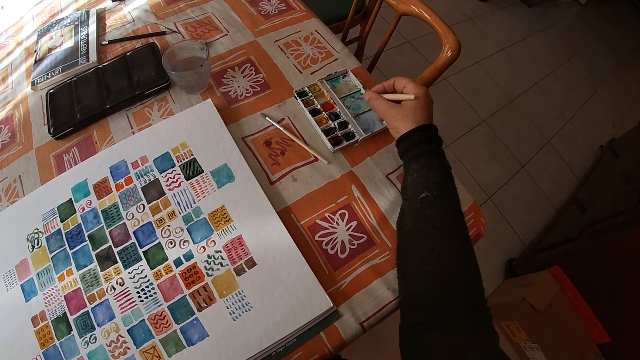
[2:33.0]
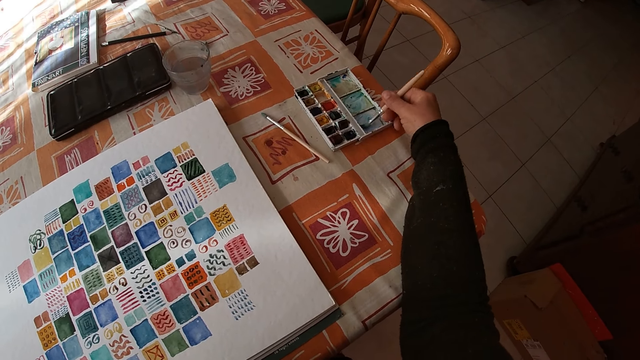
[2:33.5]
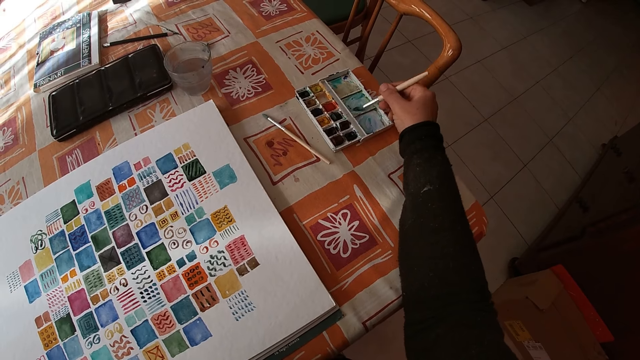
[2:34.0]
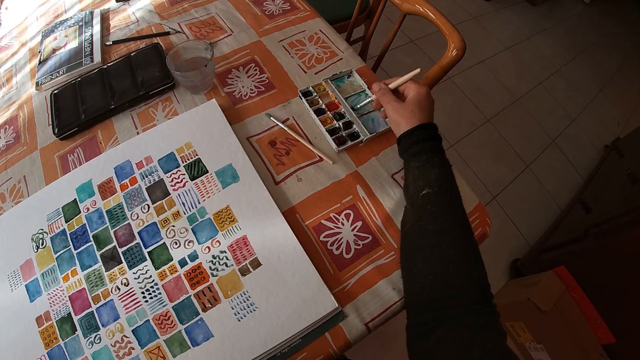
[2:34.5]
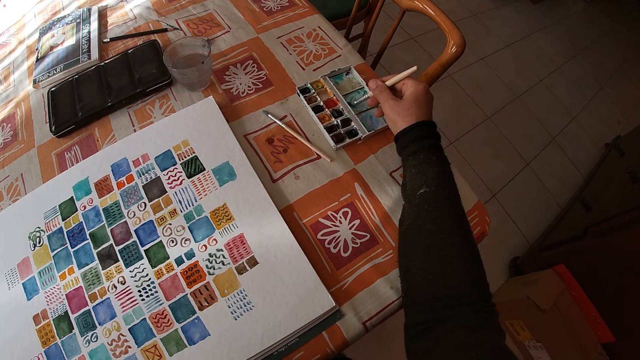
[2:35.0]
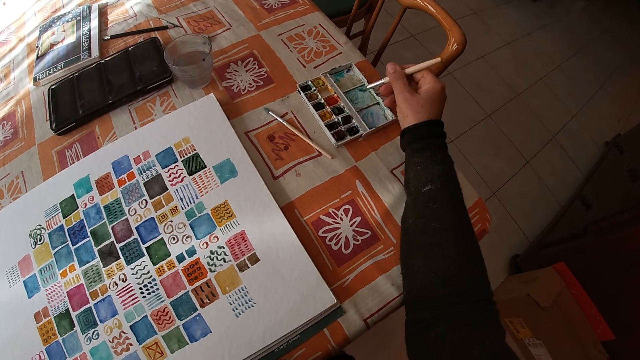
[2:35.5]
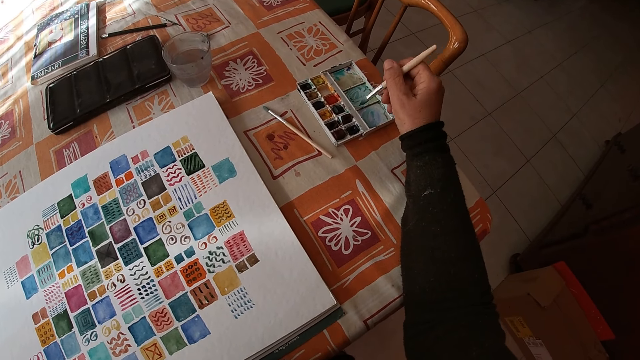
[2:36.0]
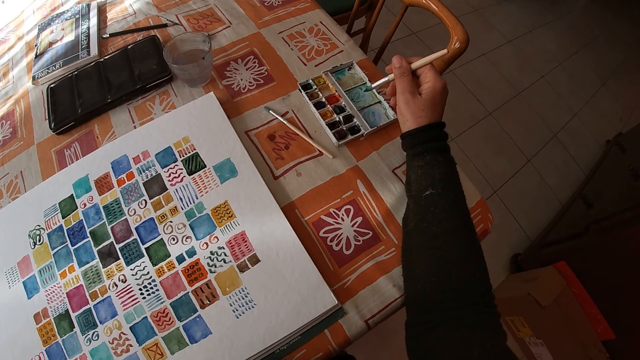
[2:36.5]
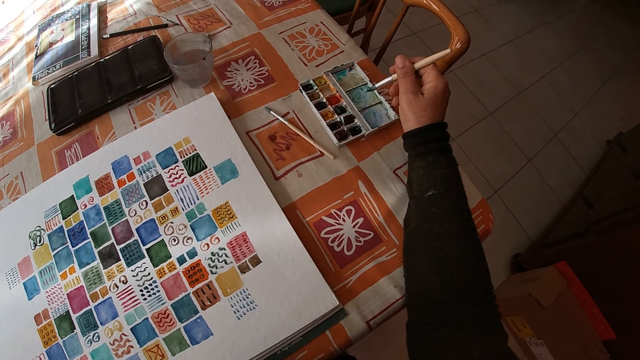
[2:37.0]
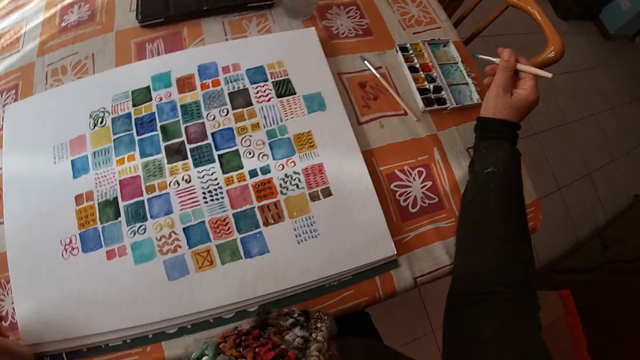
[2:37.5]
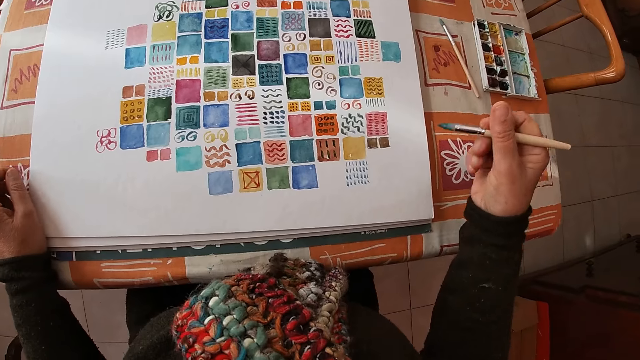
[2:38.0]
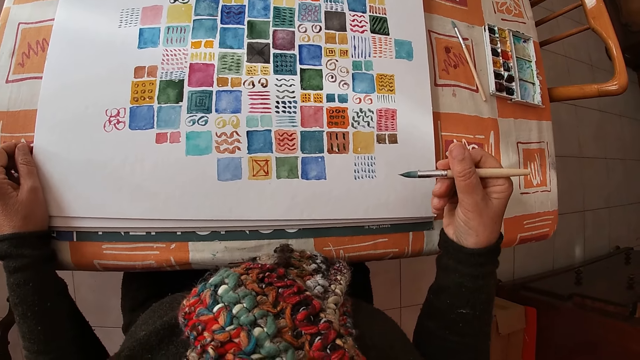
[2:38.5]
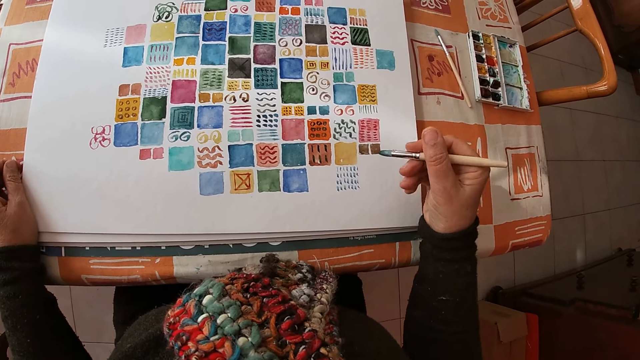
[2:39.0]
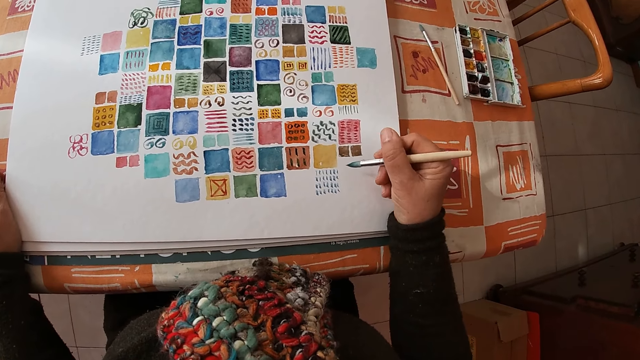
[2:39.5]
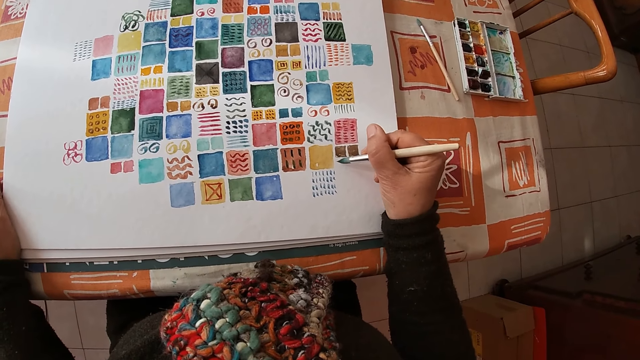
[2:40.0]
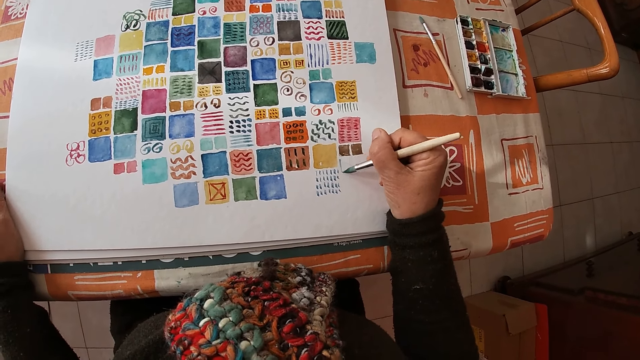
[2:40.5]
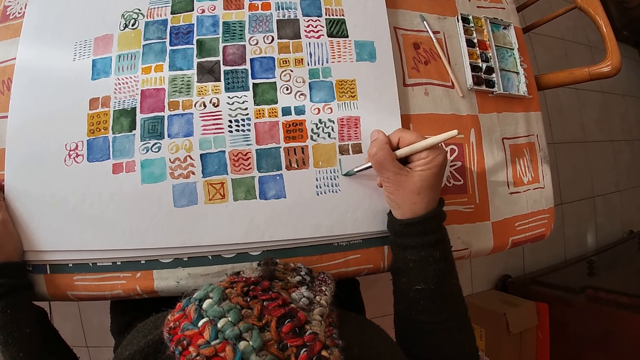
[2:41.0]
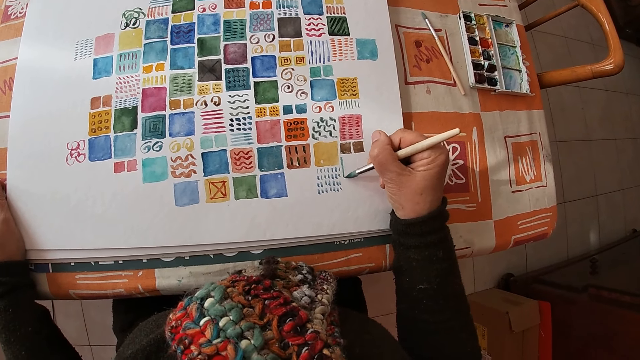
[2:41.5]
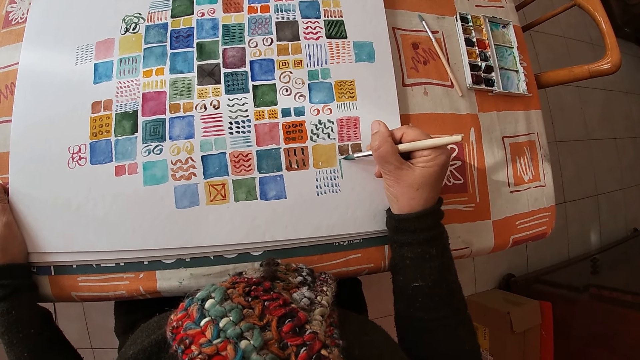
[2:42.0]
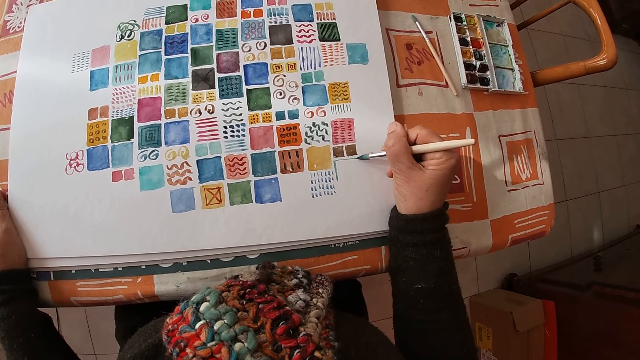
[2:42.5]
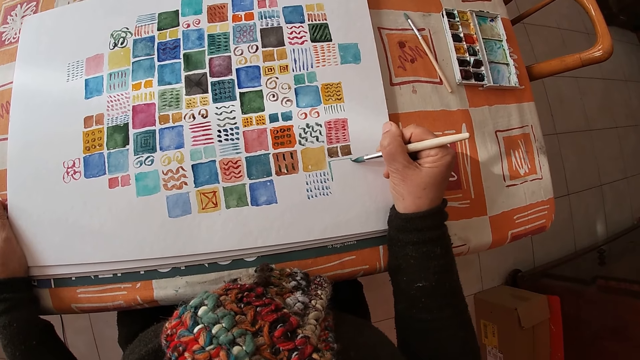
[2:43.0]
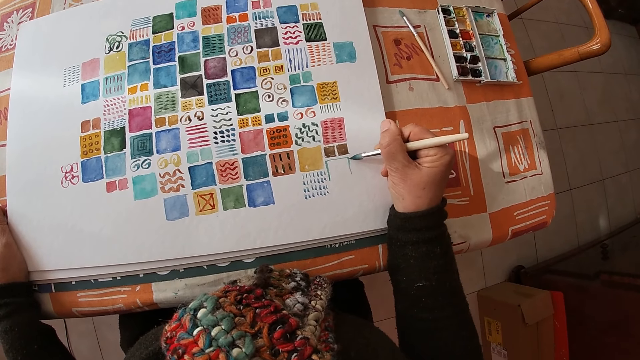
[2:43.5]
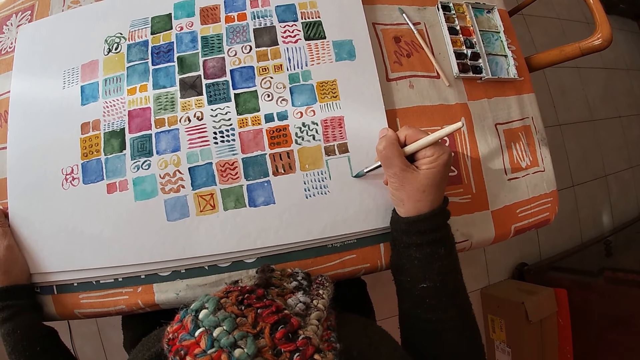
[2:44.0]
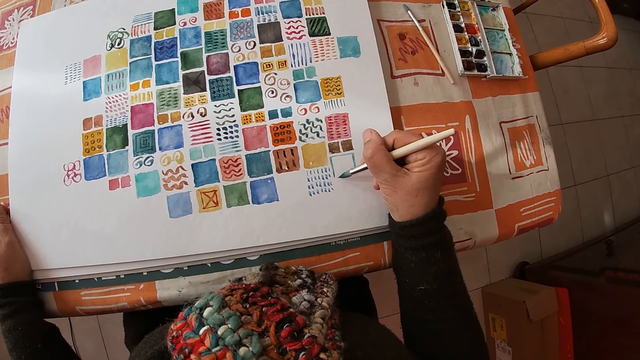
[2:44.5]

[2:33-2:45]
The camera wearer paints on the canvas sheet on the dining table with her right hand.

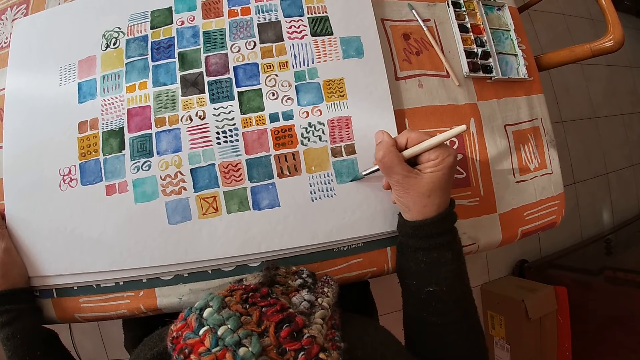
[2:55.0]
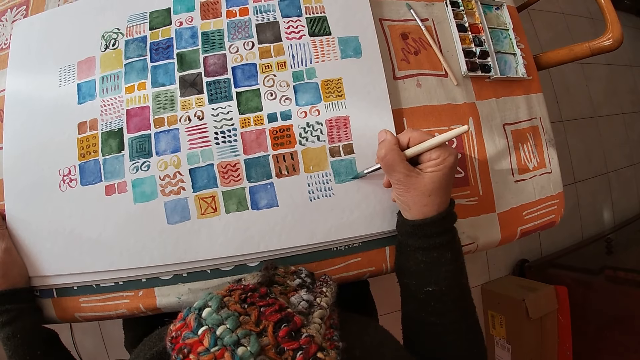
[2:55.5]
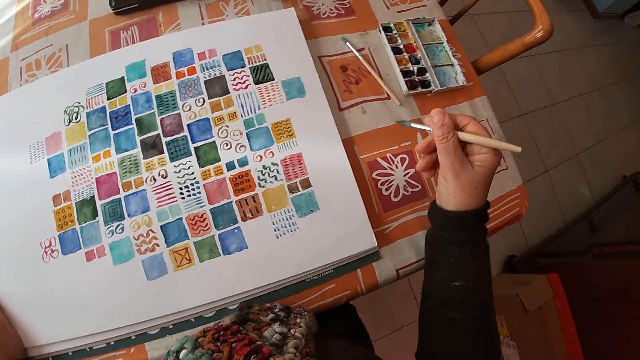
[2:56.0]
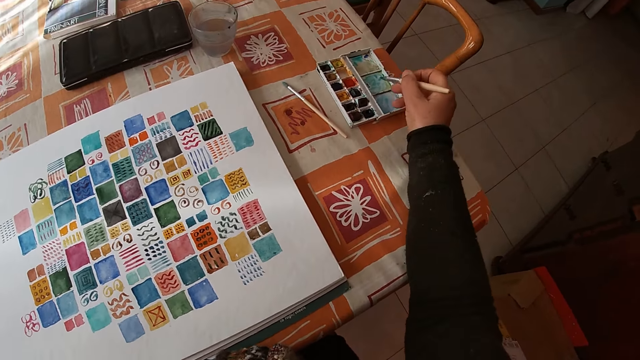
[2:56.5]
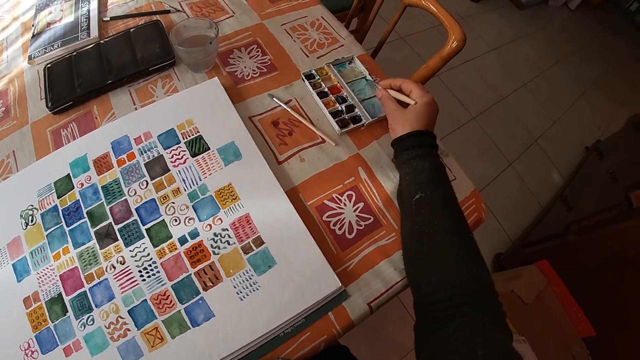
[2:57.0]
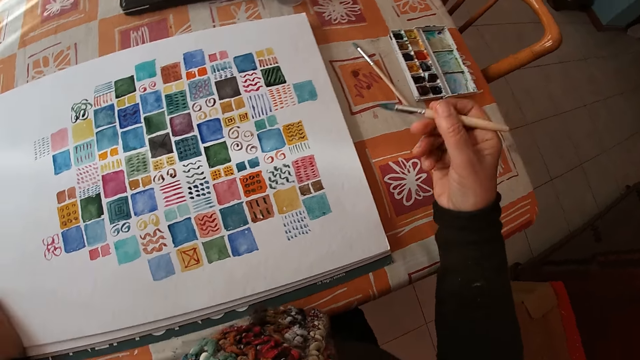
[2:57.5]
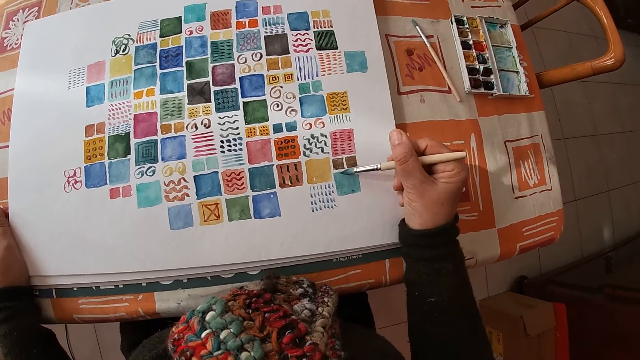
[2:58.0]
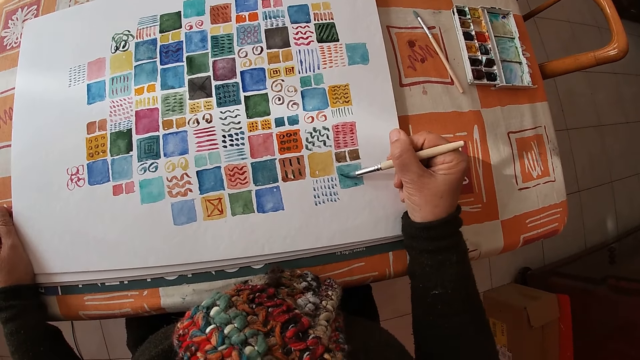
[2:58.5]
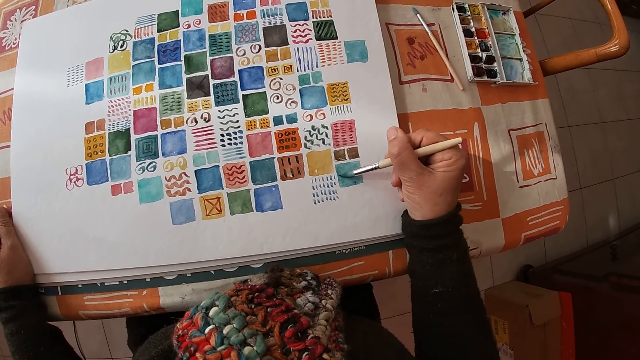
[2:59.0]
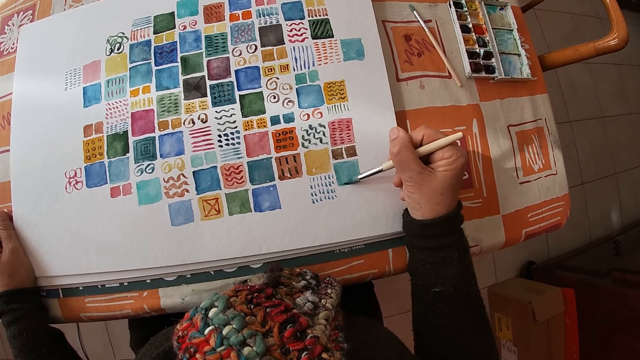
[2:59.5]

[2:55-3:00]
The camera wearer rubs the paint brush or pen on the side of the paint set on the dining table with her right hand. She dips the paint pen in the paint. She paints on the canvas sheet on the dining table with her right hand.

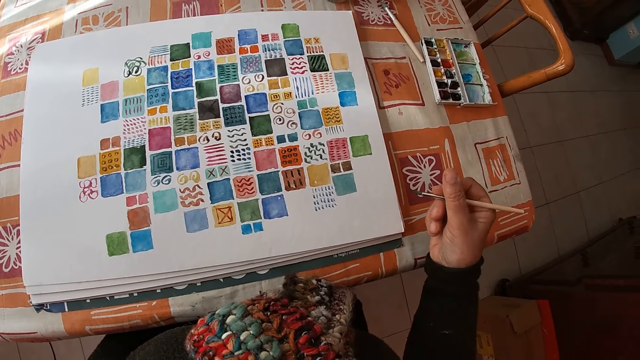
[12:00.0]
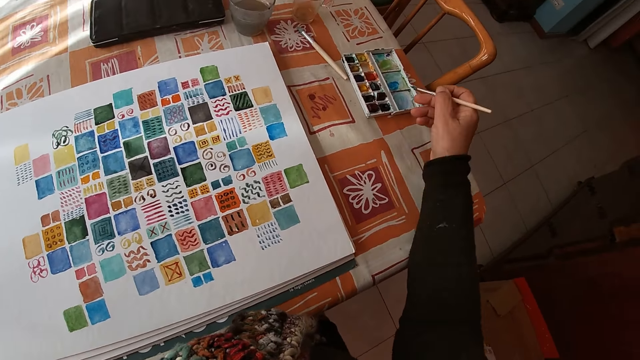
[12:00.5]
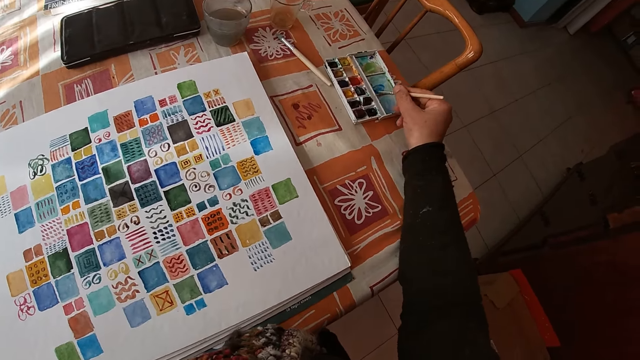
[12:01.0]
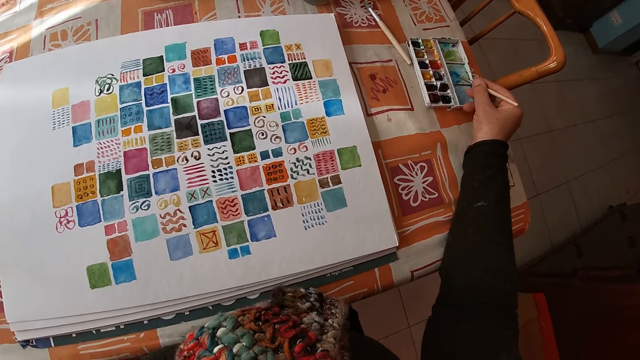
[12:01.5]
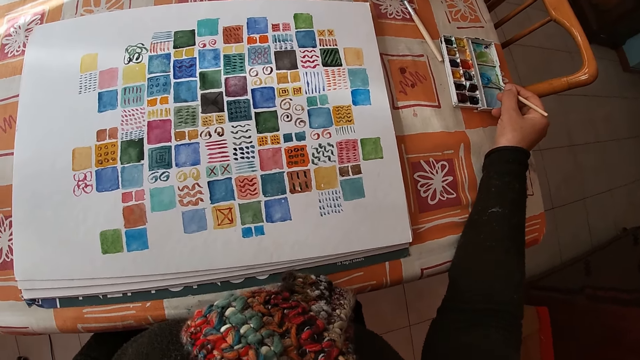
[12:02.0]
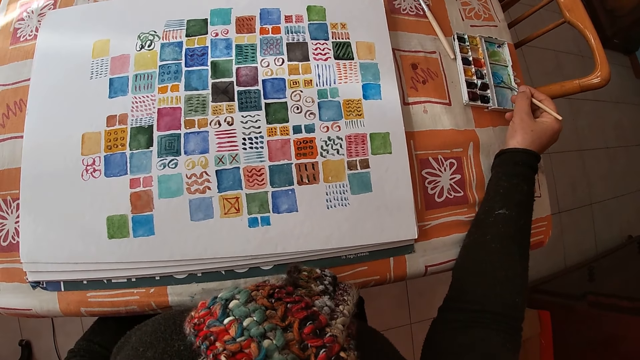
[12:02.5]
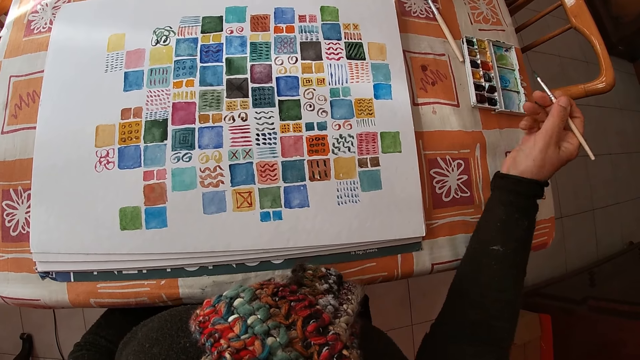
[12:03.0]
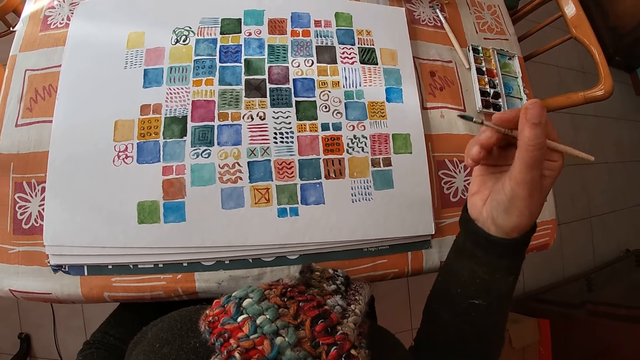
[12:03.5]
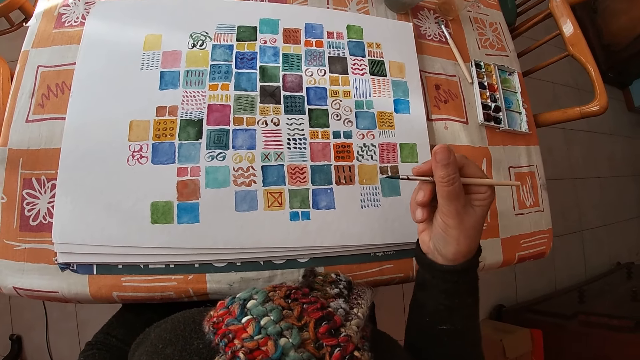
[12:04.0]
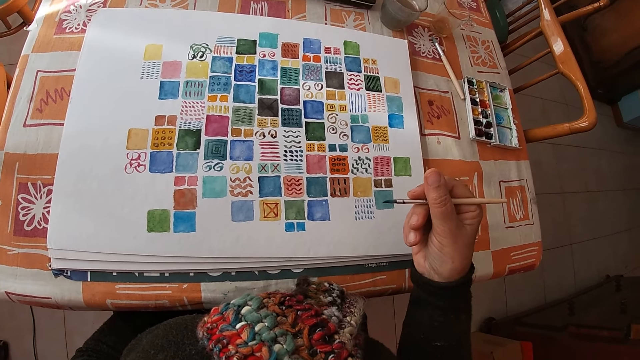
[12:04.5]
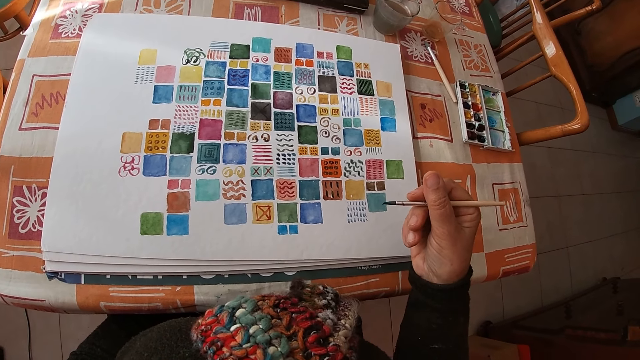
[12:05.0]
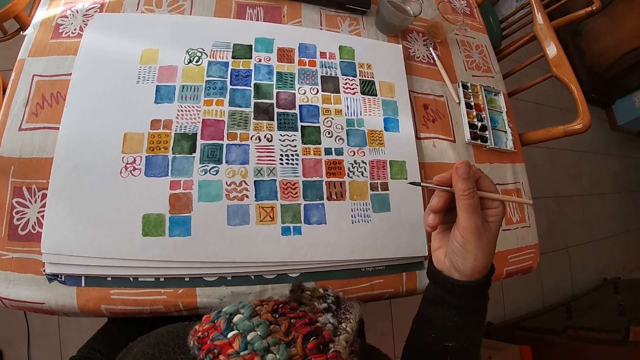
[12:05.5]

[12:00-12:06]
The camera wearer rubs on the side of the paint set on the dining table with the paint brush in her right hand. She dips the paint pen in the paint.
